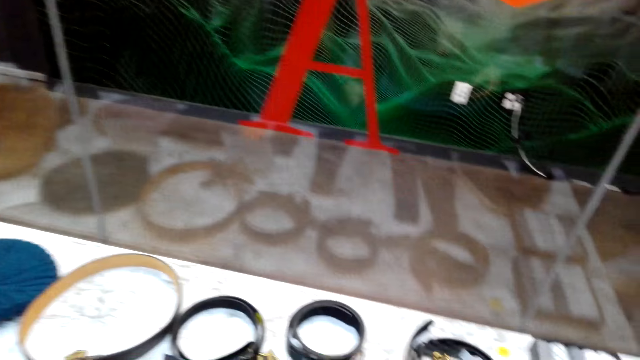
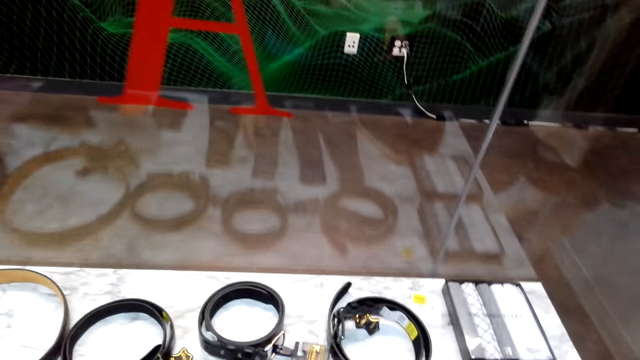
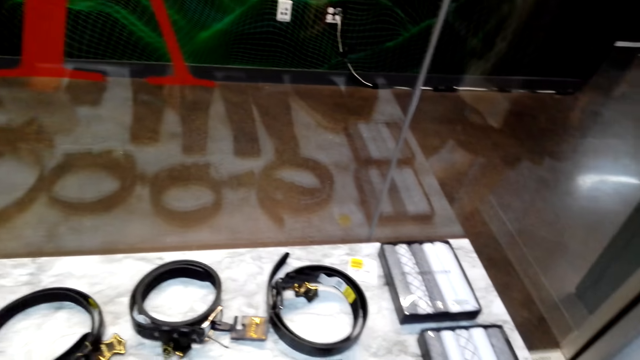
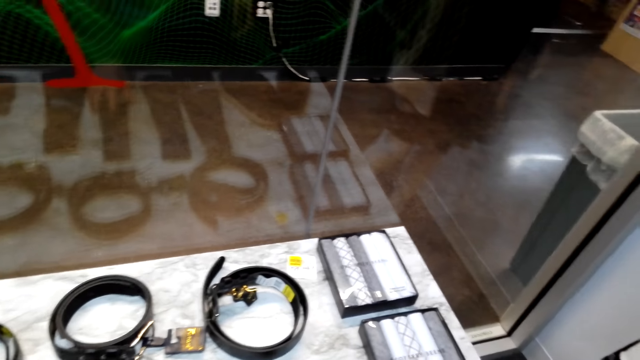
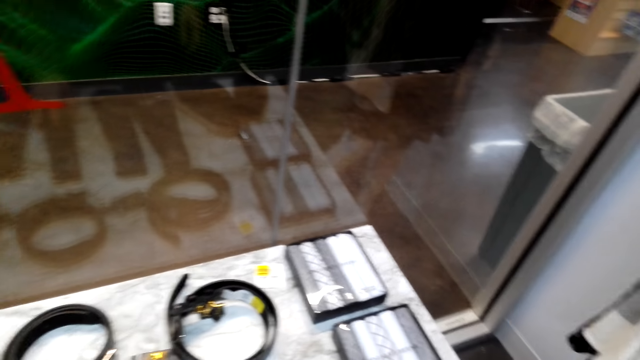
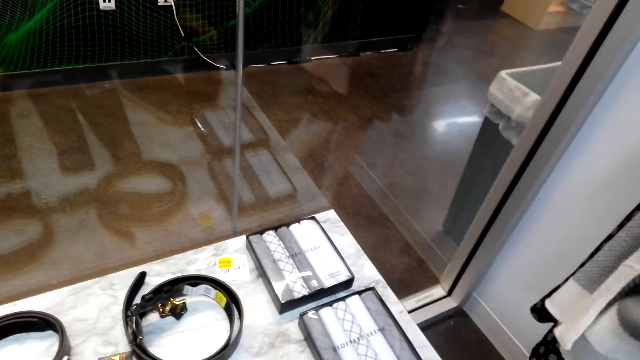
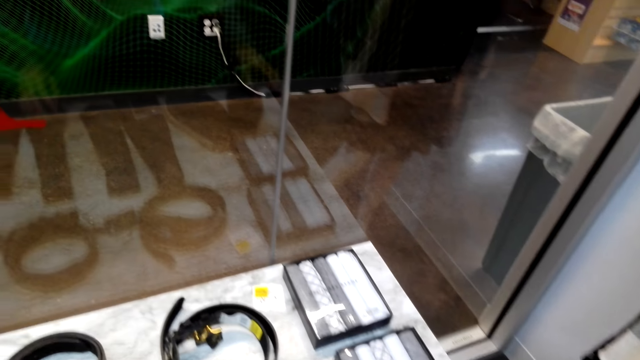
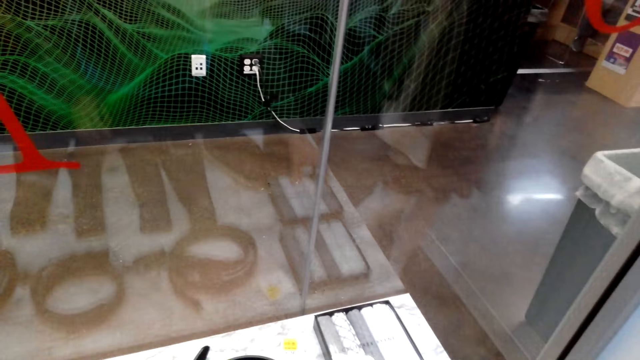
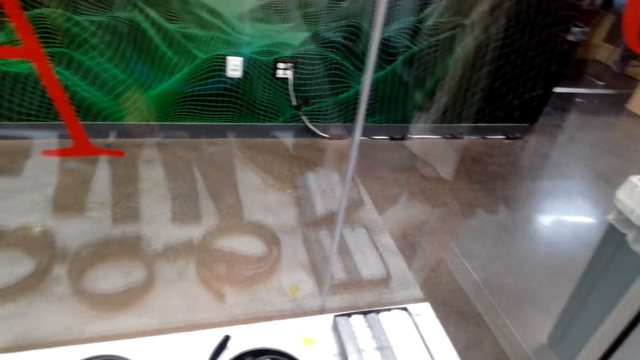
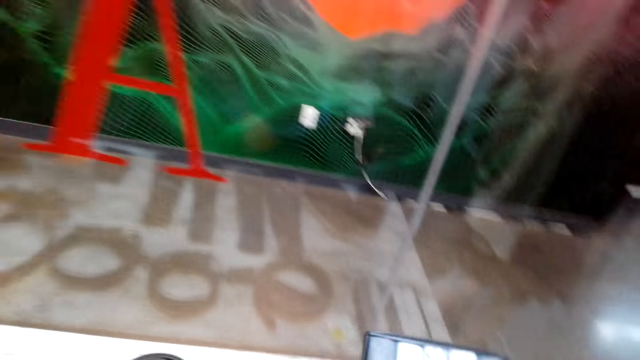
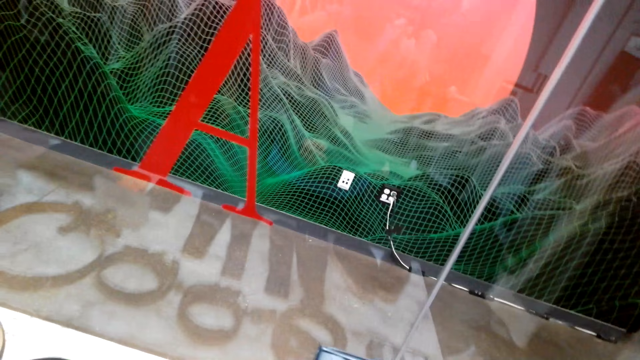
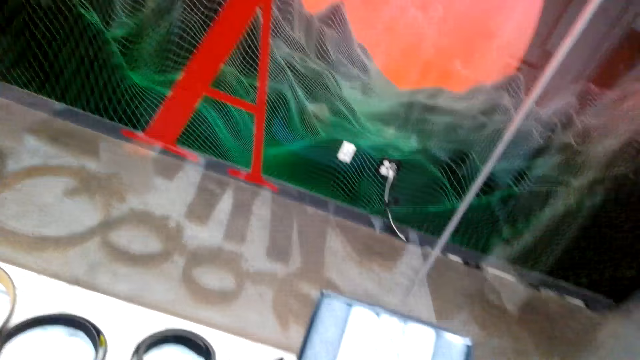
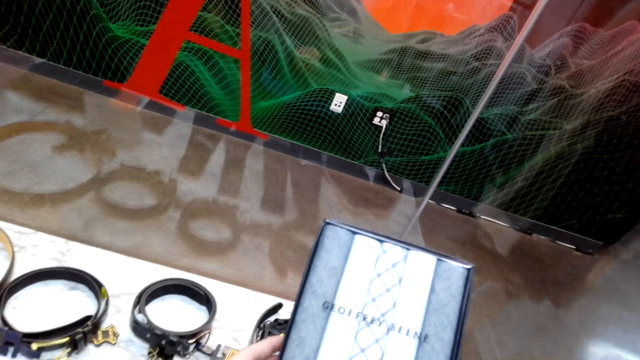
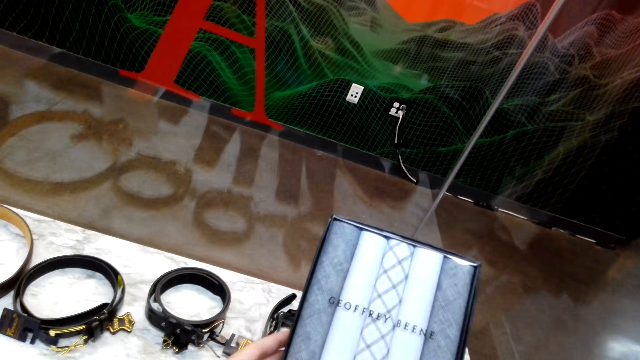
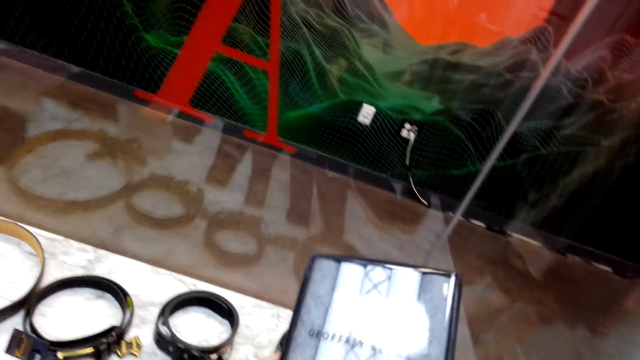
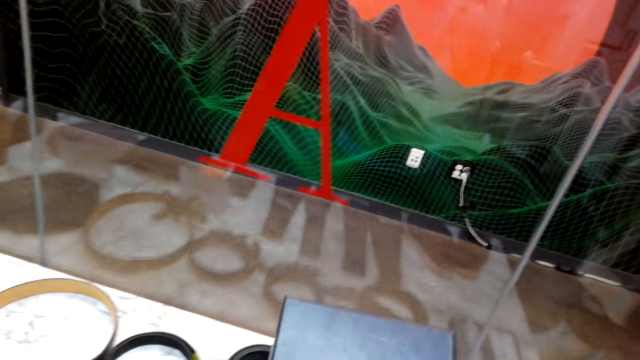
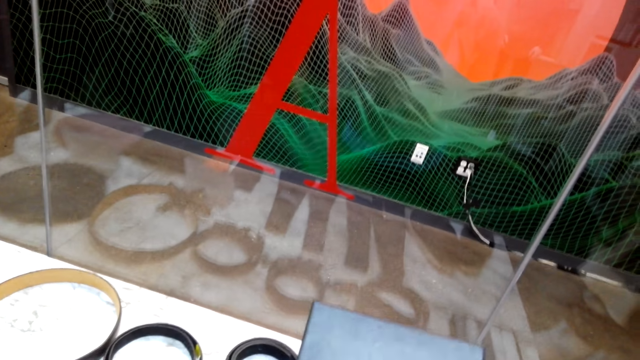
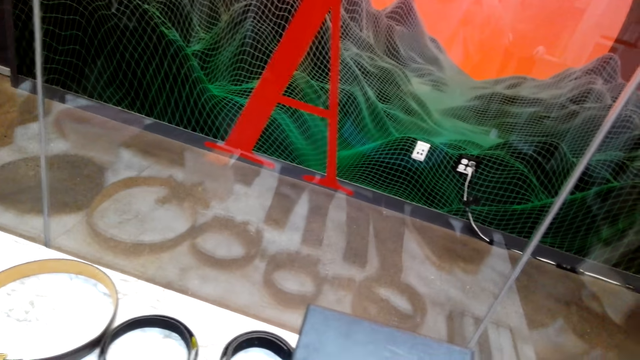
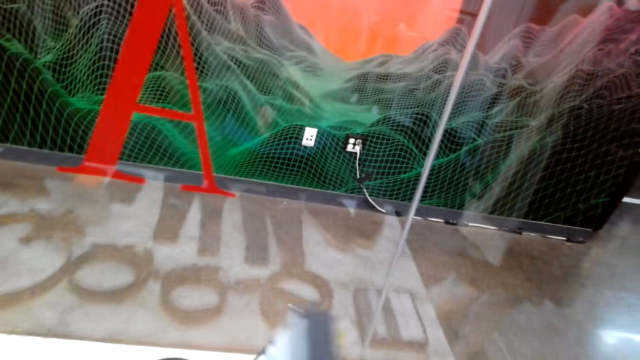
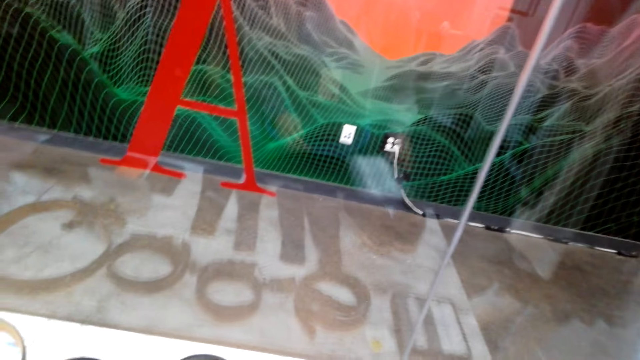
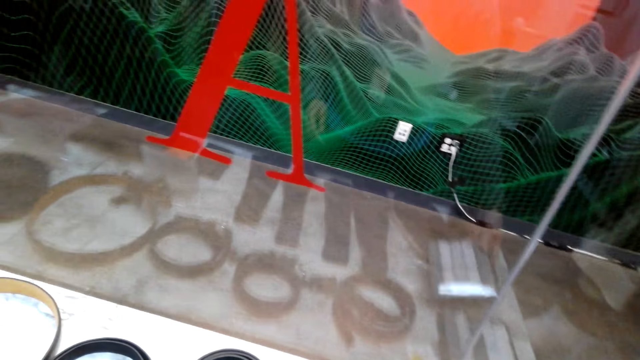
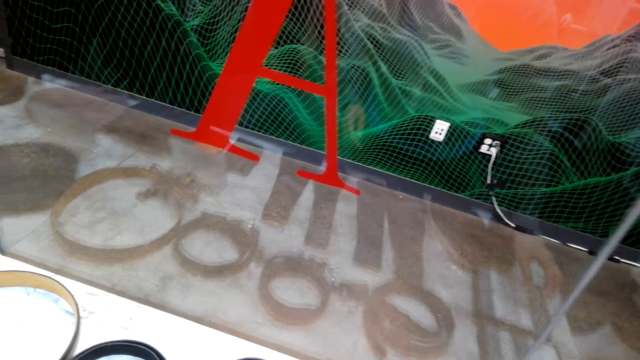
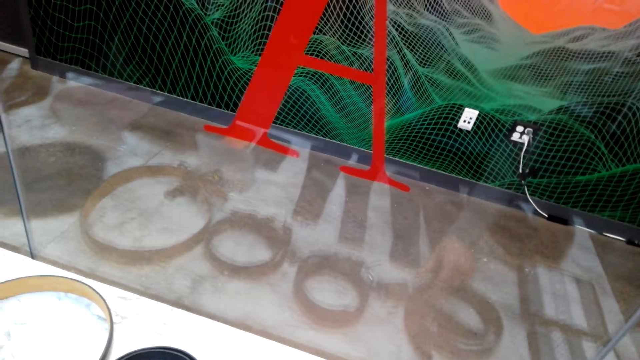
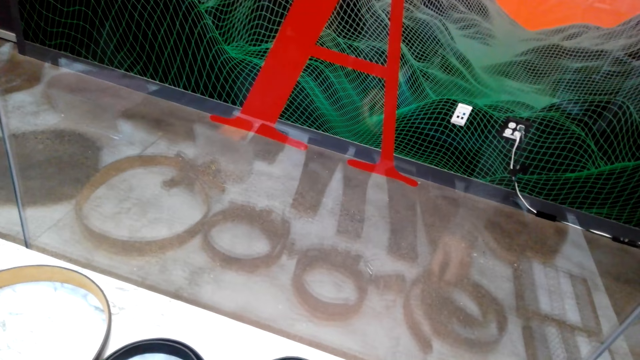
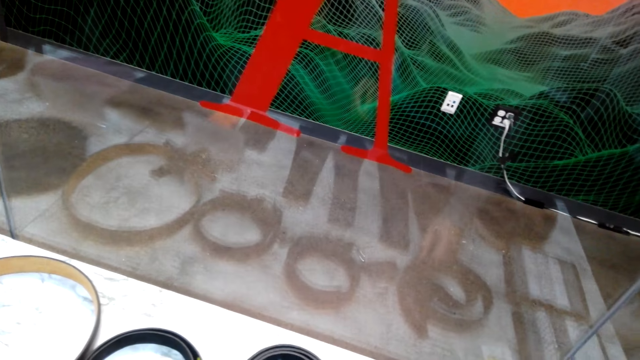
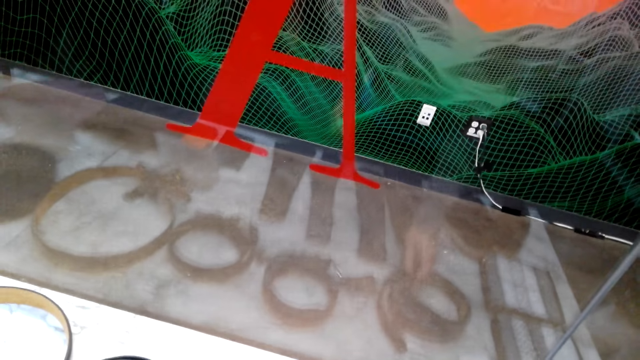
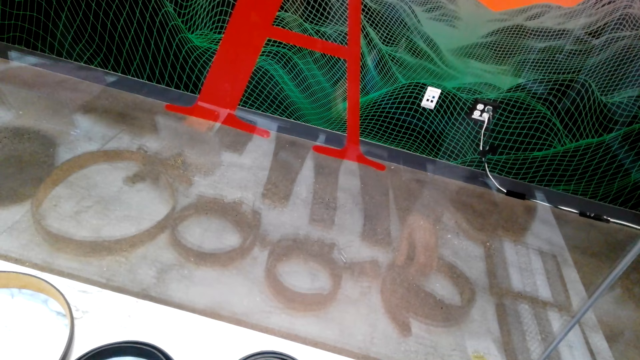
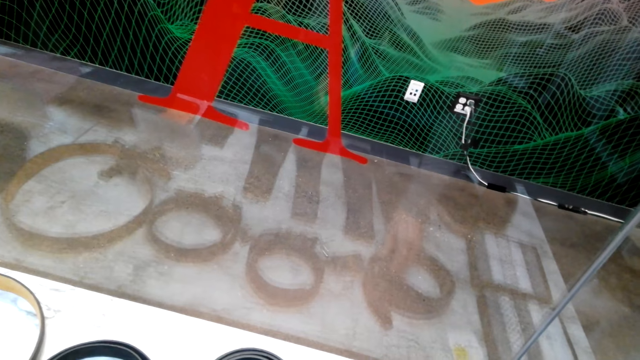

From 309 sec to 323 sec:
The camera wearer puts the belt down. They place the tie on the table. They move around the shop. They pick up the tie case or set of ties. They look at the tie. They turn the set of ties. They place the case on the table. They touch the belt on the table.

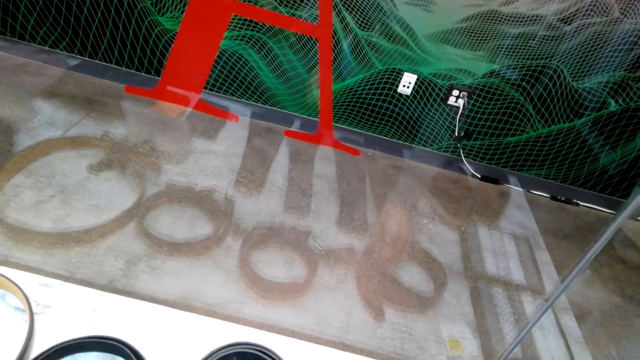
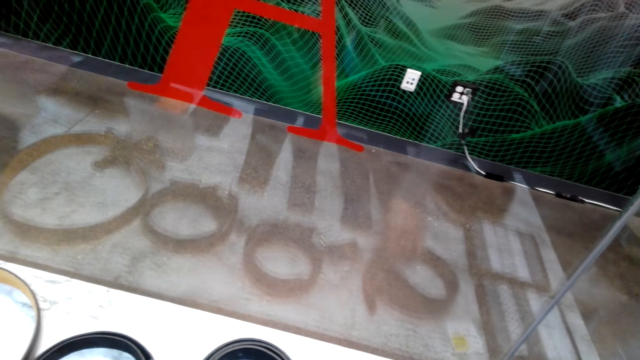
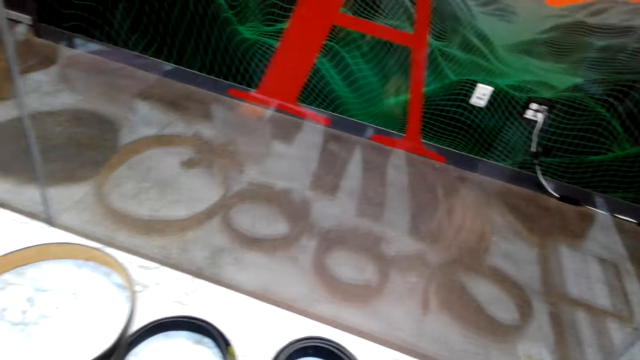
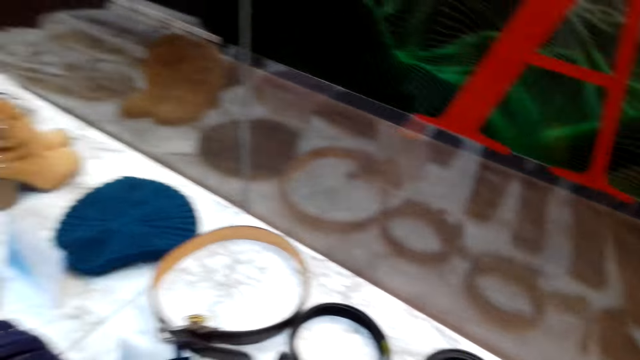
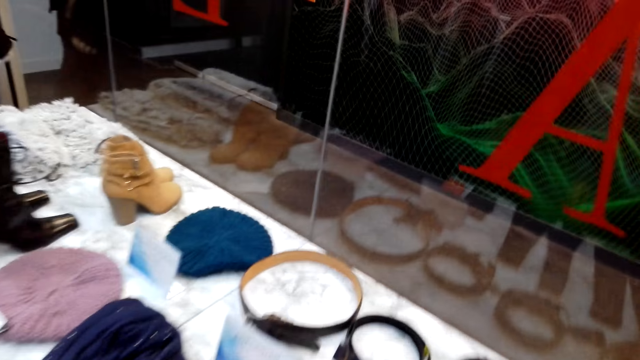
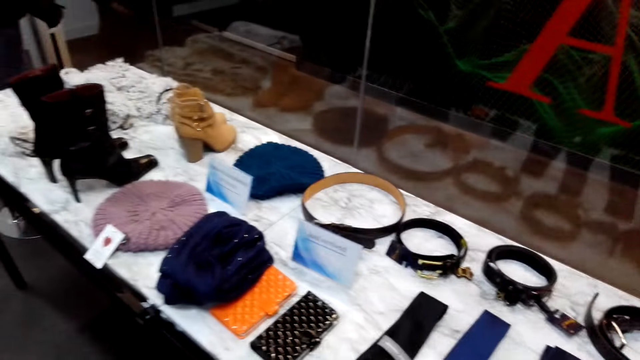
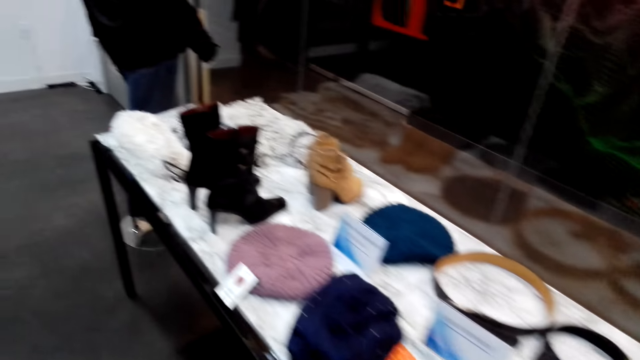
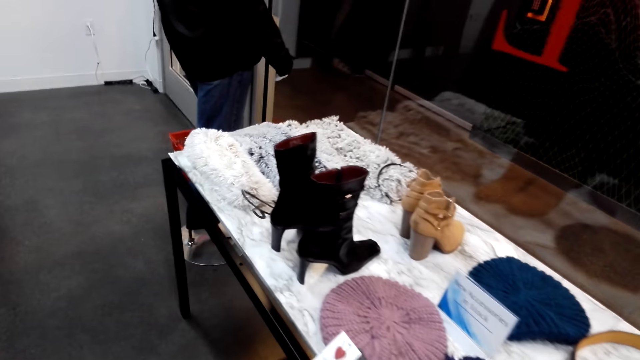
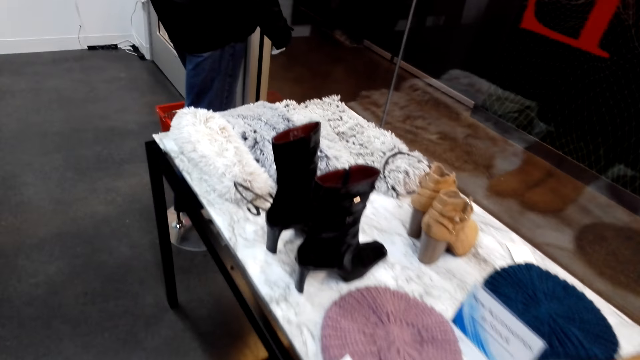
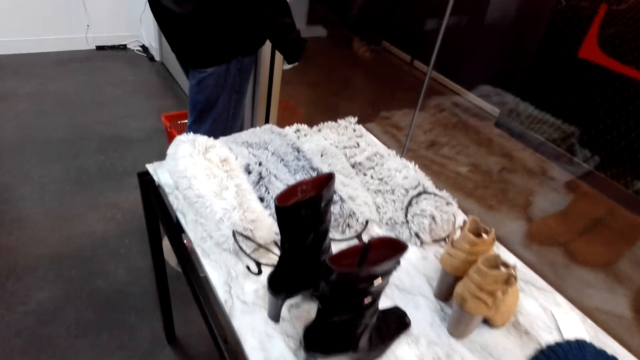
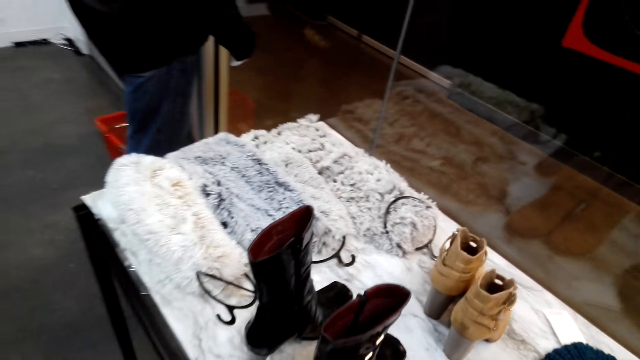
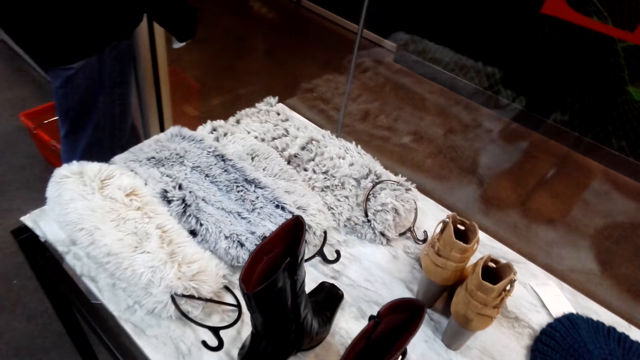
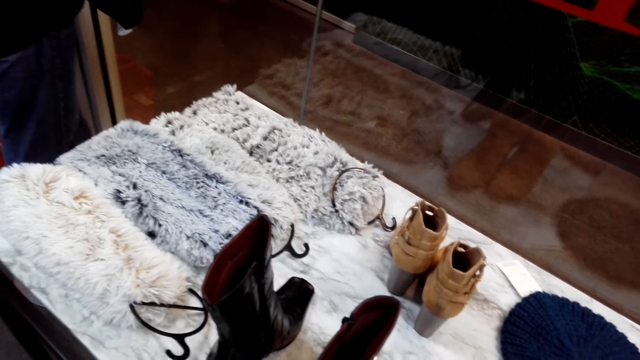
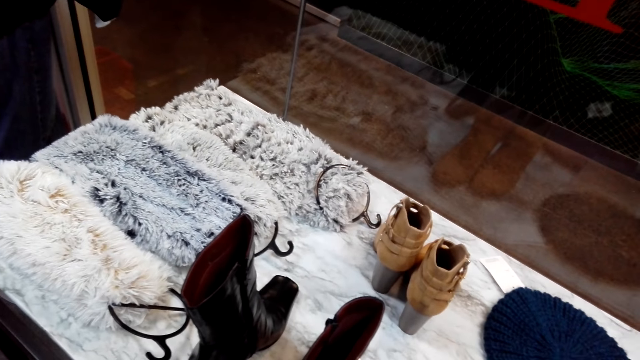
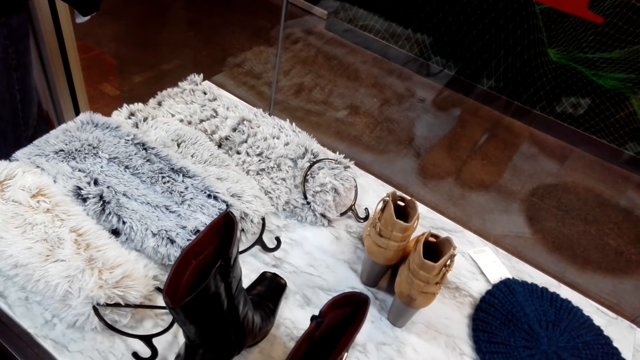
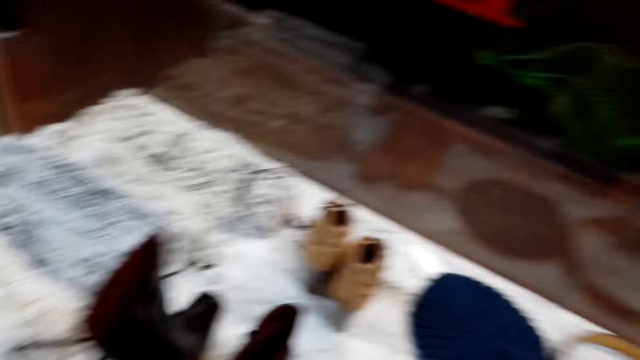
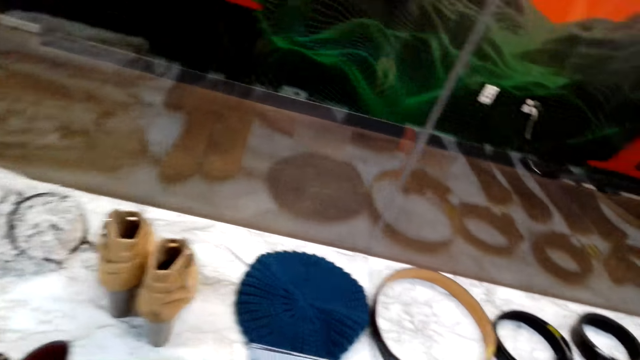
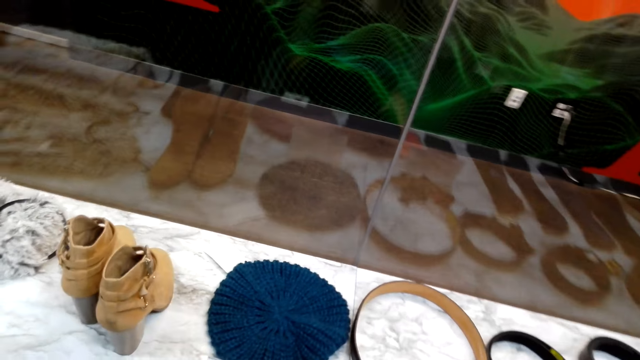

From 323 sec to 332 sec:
The camera wearer walks in the store.
